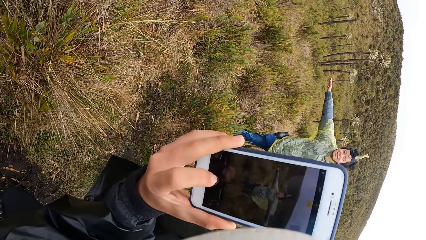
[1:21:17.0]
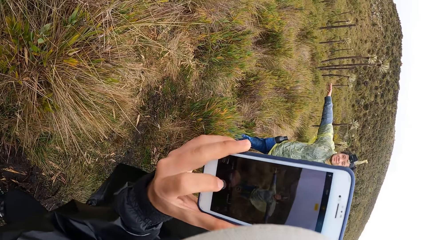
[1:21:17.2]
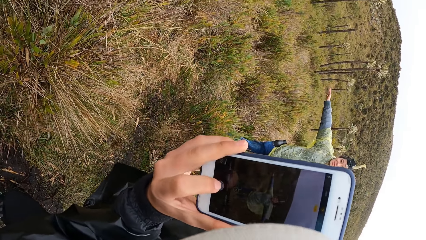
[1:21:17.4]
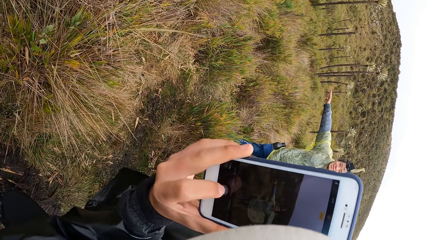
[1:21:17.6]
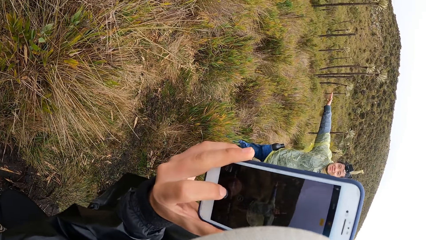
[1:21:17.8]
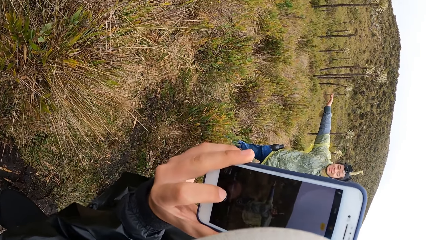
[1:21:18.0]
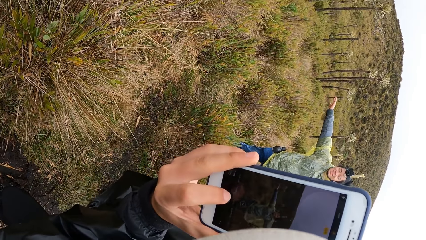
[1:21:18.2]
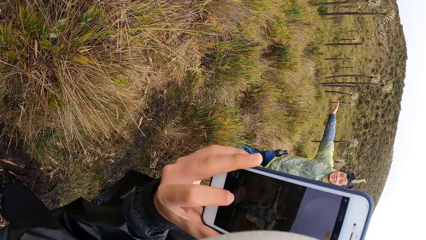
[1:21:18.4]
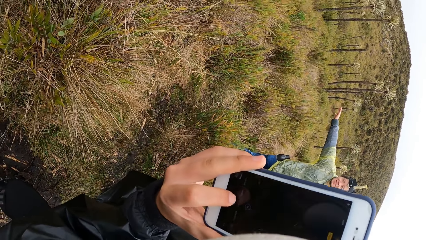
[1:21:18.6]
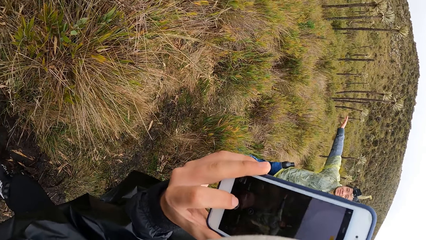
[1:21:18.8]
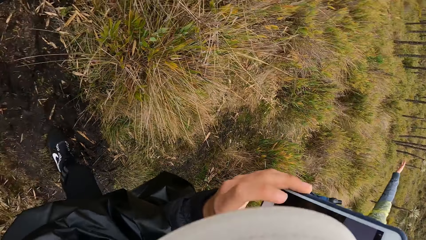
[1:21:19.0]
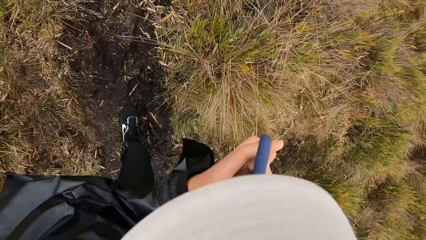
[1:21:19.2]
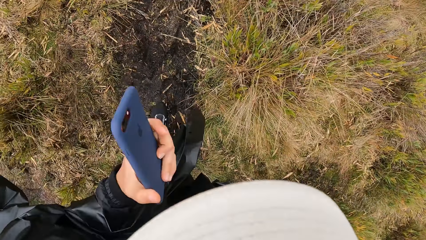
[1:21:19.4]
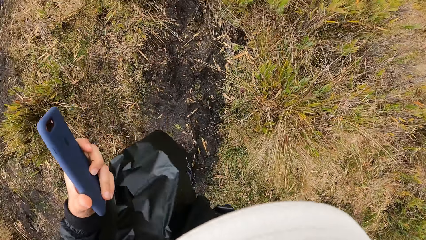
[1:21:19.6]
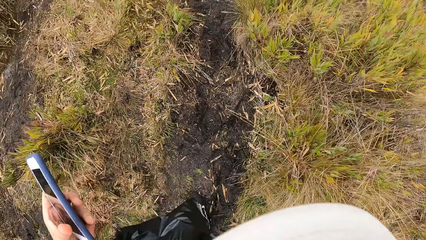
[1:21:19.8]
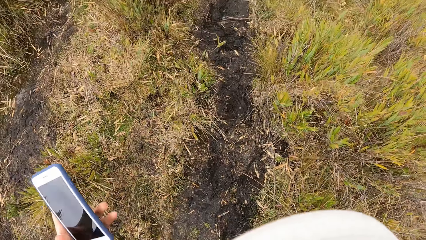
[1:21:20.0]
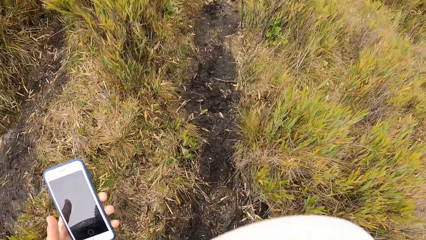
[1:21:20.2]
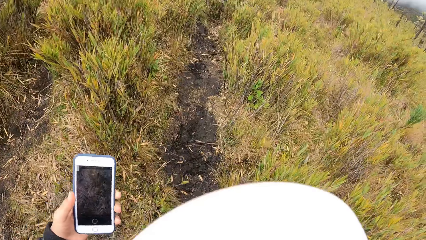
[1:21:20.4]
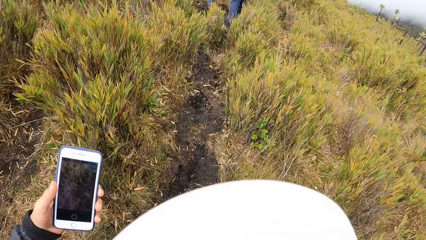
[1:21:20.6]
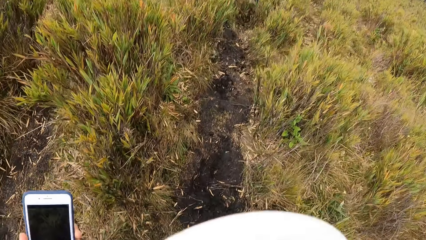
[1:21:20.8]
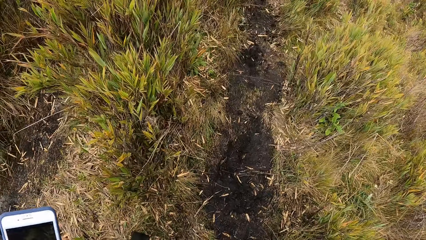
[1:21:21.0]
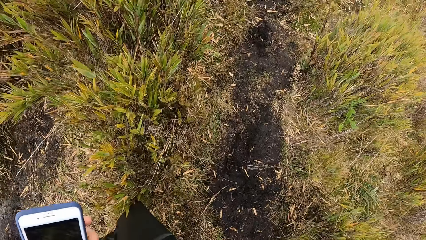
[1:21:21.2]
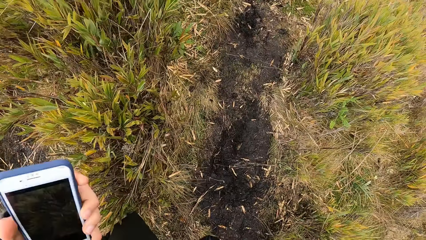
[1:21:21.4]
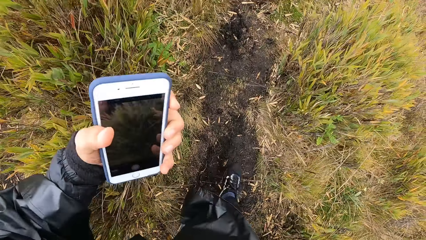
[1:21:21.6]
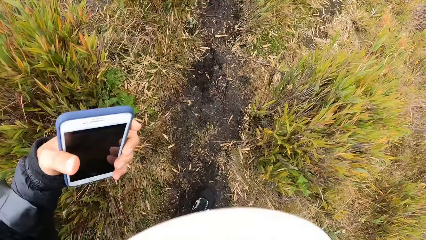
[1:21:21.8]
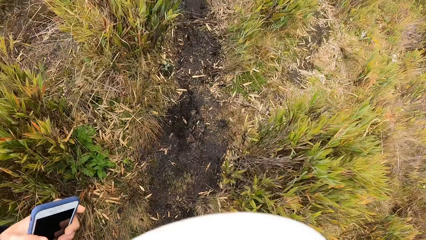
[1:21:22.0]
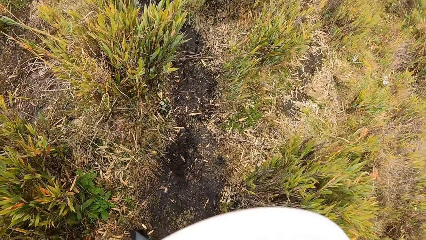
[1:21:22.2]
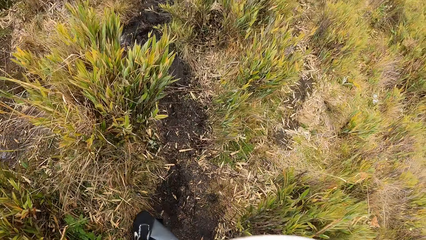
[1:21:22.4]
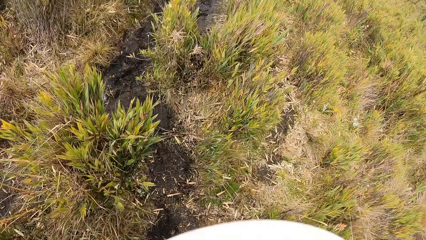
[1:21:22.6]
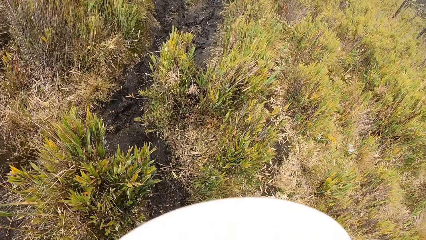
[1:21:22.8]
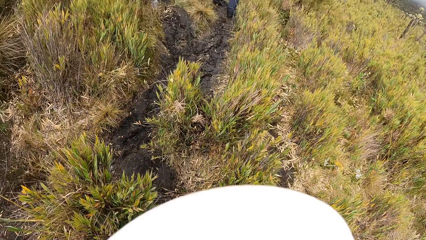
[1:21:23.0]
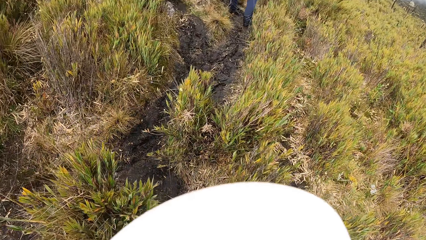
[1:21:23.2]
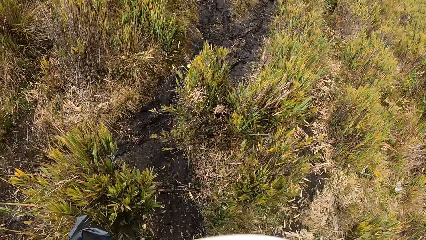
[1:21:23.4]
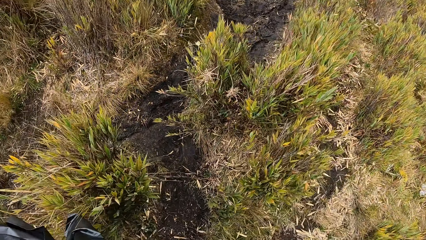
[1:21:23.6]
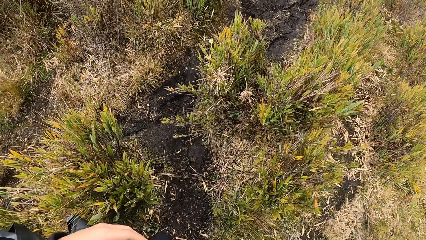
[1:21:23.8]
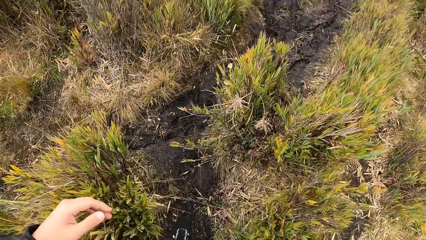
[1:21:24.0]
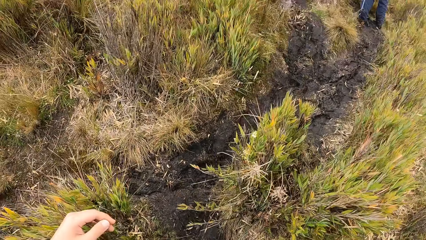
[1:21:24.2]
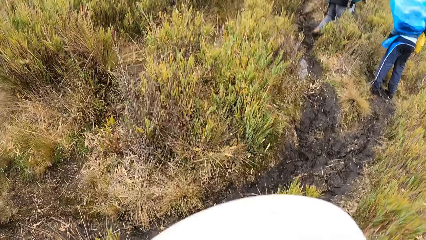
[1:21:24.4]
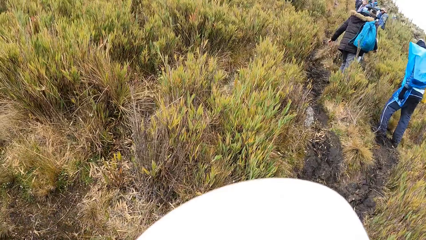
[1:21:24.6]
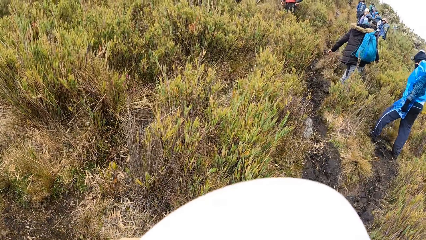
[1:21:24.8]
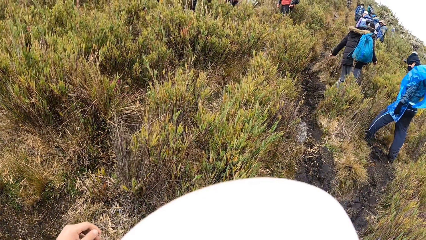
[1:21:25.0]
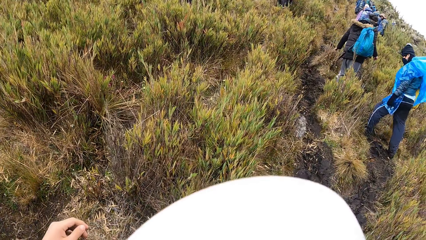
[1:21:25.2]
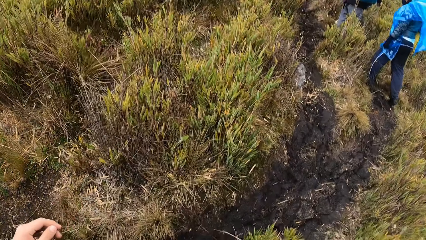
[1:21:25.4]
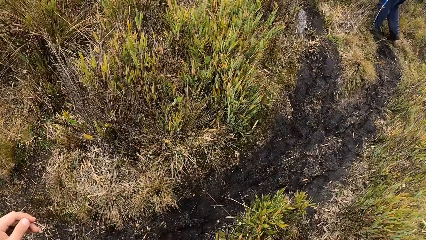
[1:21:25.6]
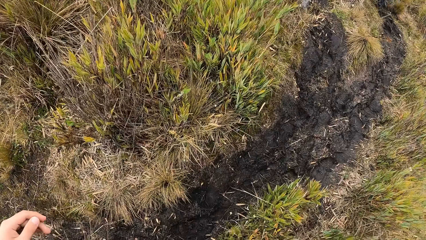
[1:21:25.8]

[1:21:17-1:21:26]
The camera wearer walks on a muddy hike trail with a group of people.

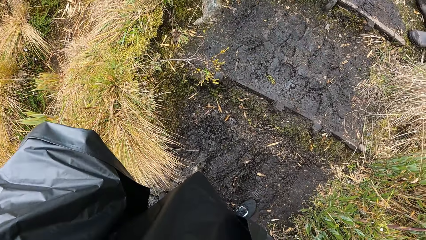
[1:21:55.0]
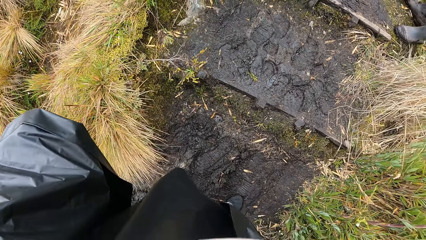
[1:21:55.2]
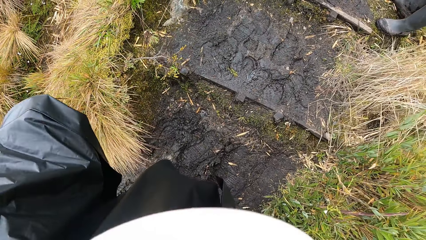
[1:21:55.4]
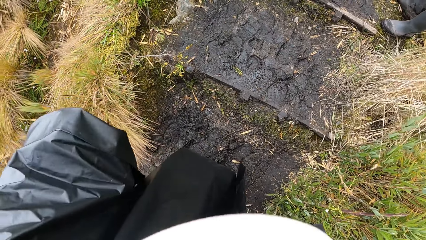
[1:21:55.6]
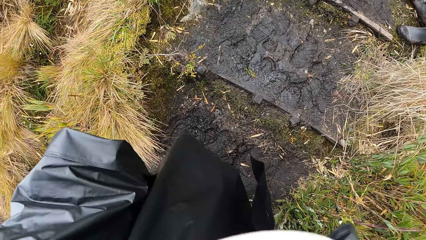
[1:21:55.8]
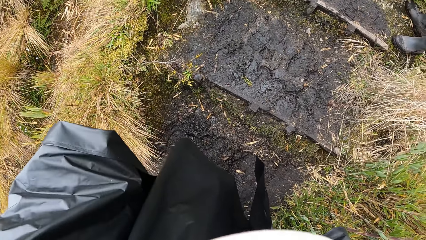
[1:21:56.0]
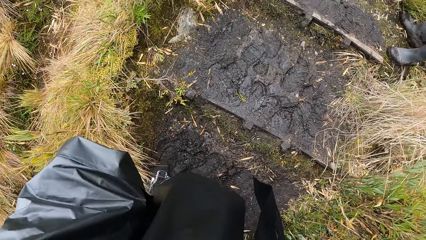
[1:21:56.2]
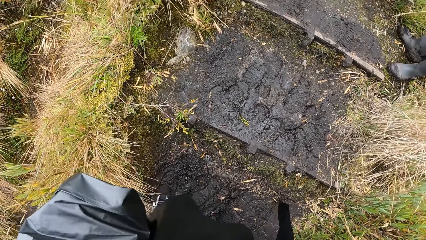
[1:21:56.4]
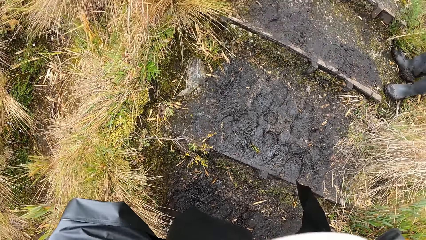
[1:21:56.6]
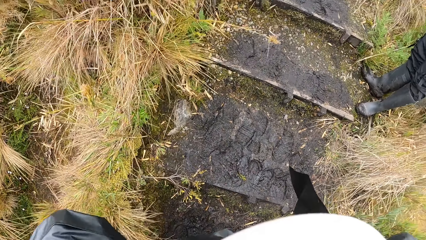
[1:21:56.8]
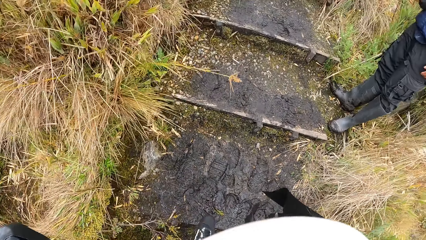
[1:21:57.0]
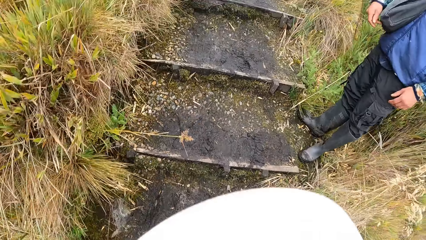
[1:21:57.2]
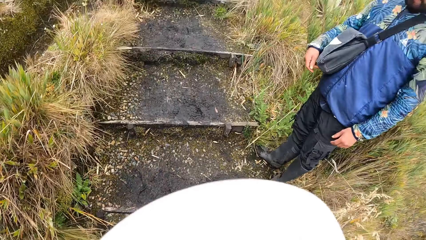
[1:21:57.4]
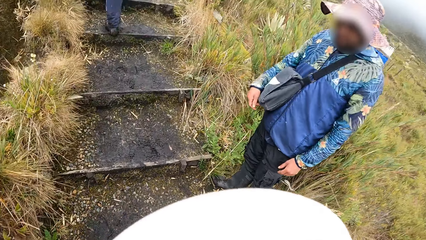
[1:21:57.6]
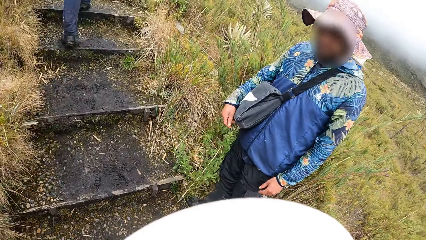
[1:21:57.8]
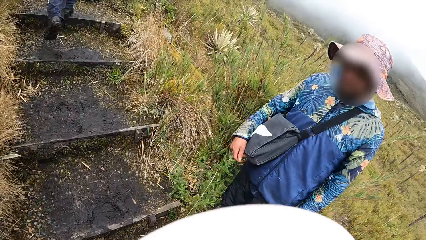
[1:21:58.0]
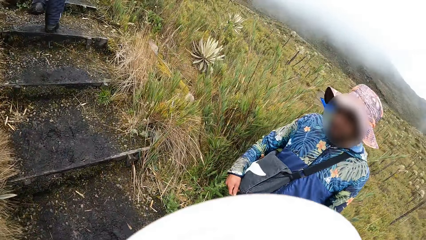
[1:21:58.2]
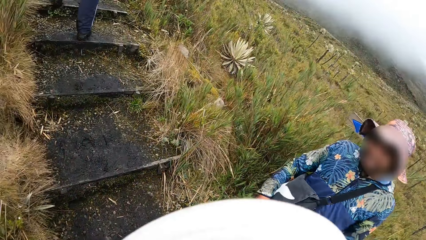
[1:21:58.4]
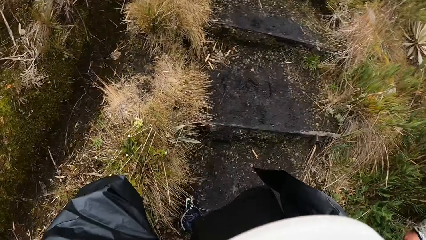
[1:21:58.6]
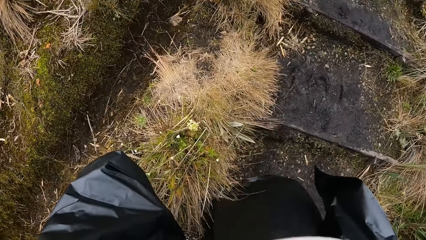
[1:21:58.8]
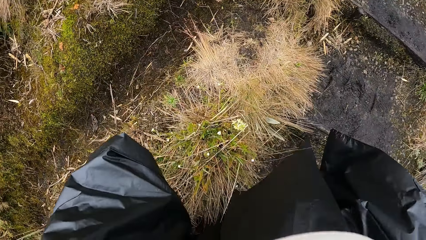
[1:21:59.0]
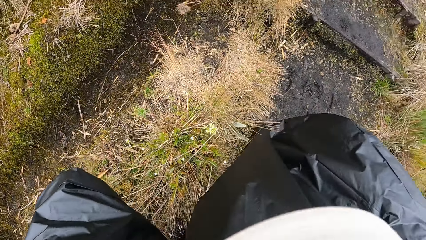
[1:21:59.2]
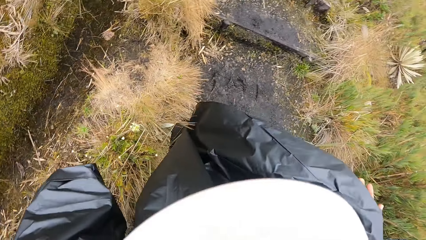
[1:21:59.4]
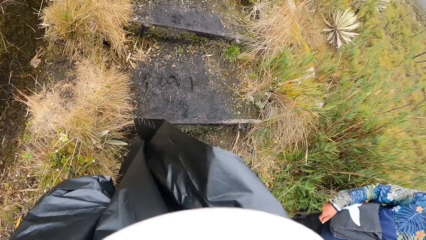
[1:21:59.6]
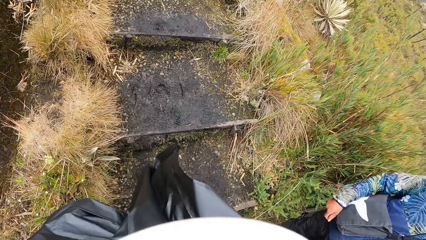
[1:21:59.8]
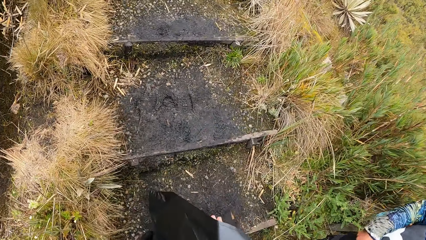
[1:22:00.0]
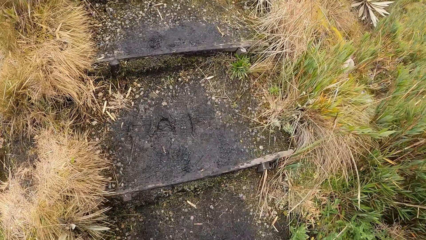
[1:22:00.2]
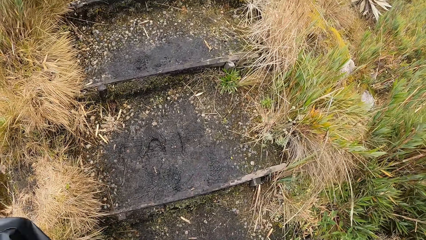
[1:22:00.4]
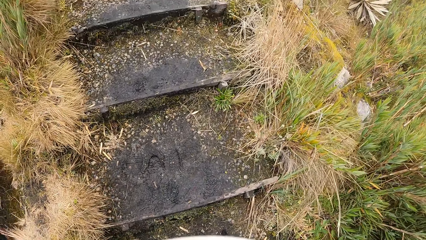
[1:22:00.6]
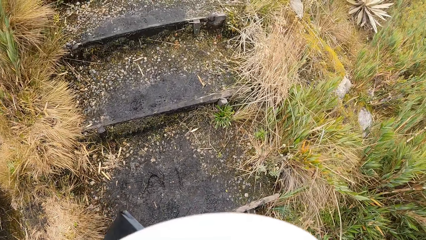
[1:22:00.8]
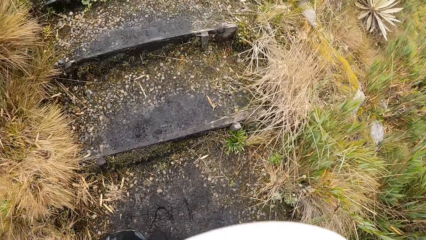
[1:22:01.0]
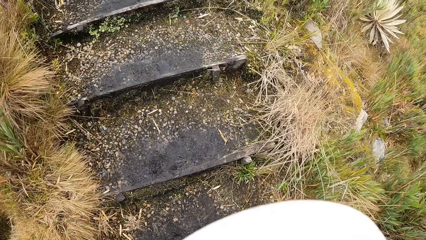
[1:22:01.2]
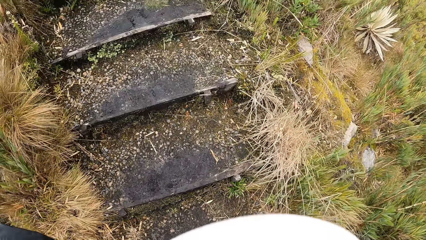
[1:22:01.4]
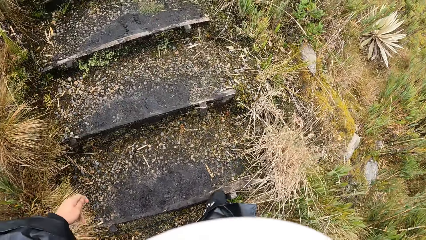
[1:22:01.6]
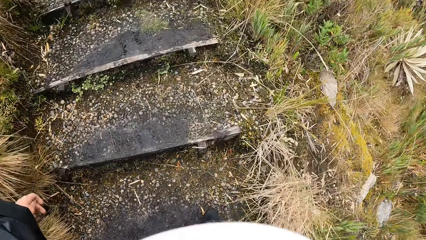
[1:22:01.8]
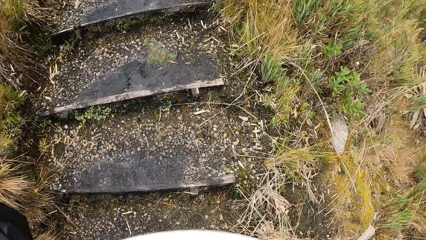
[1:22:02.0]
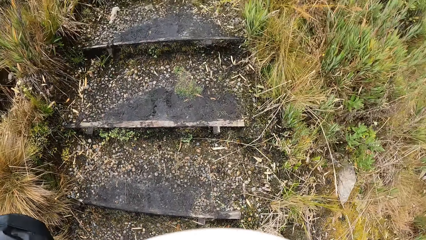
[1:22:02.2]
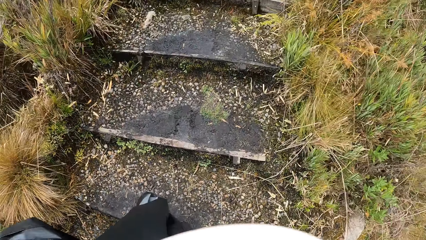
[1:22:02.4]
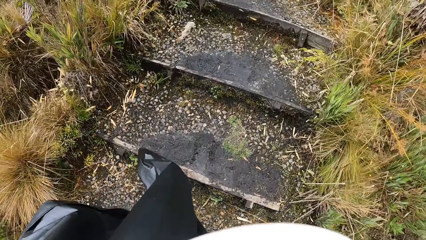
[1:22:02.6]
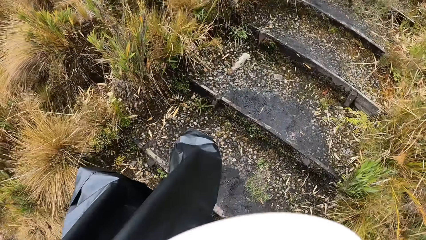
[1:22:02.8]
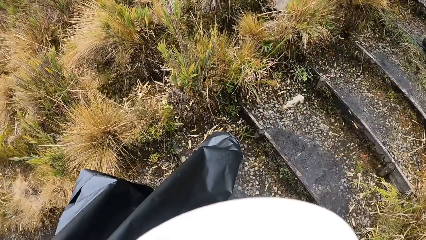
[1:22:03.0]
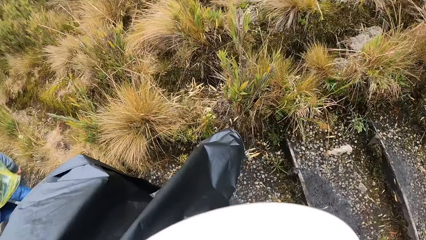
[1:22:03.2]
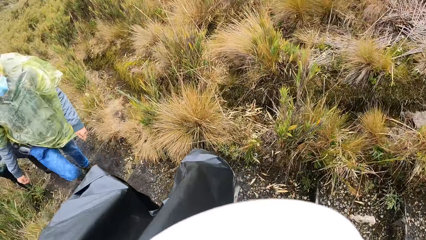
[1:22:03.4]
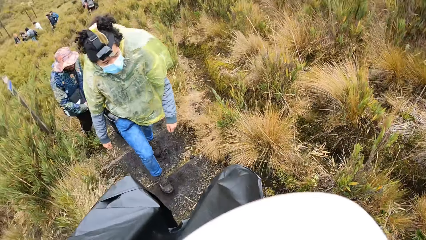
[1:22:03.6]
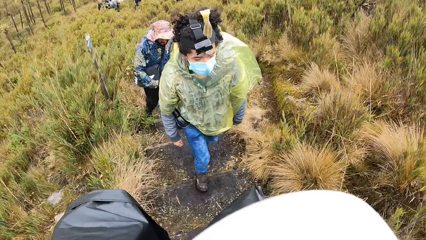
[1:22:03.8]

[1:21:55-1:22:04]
The camera wearer climbs a hike step with a group of people. They interact with a man.
